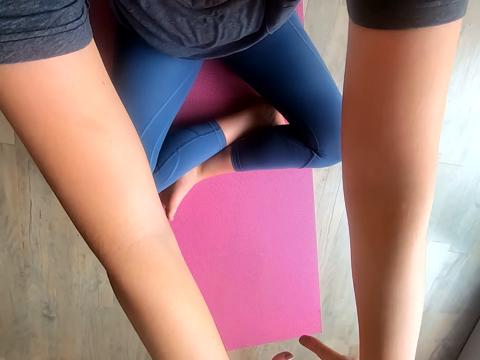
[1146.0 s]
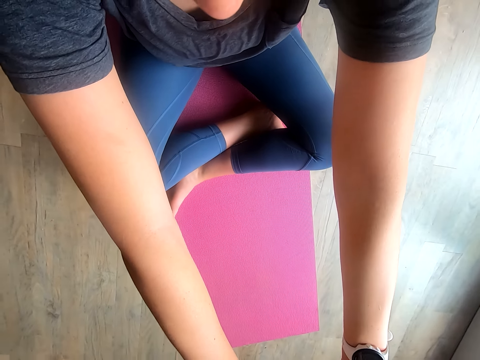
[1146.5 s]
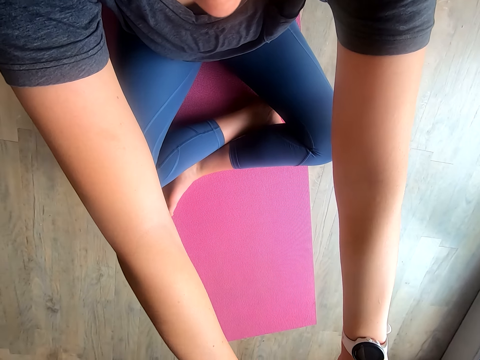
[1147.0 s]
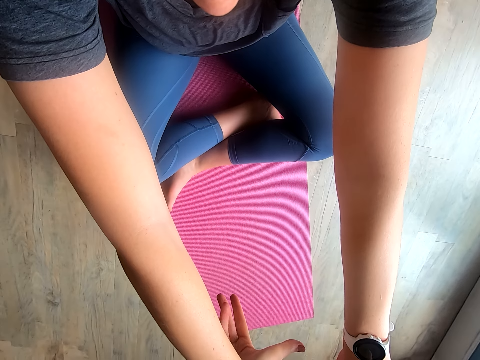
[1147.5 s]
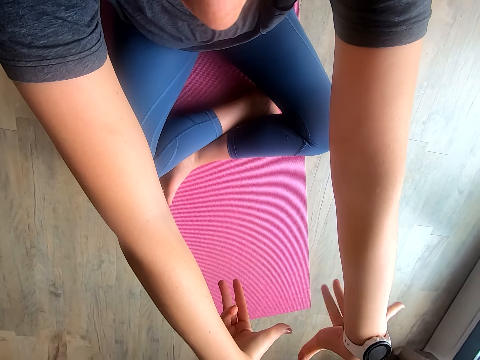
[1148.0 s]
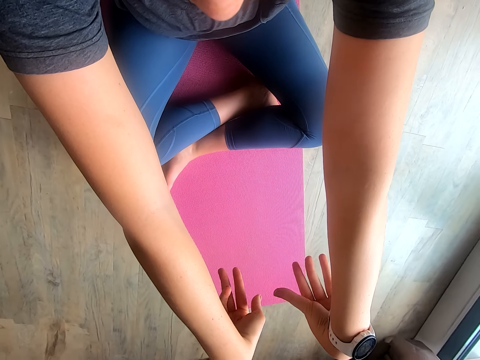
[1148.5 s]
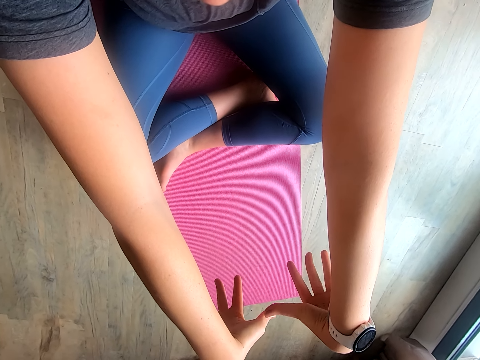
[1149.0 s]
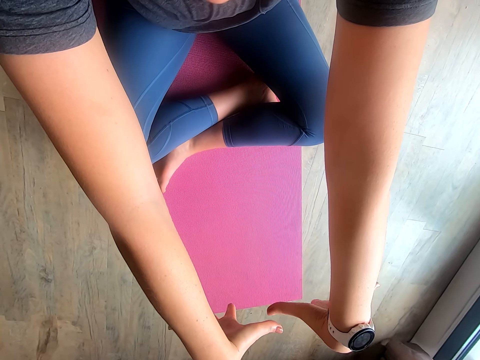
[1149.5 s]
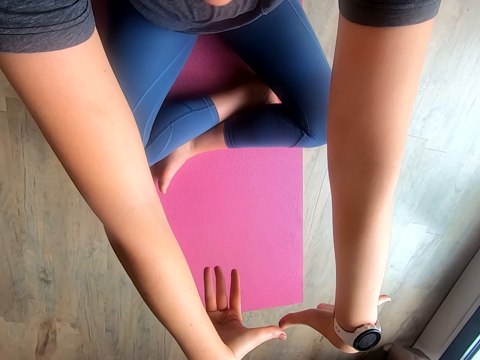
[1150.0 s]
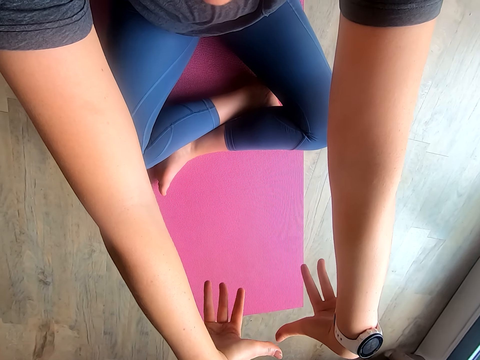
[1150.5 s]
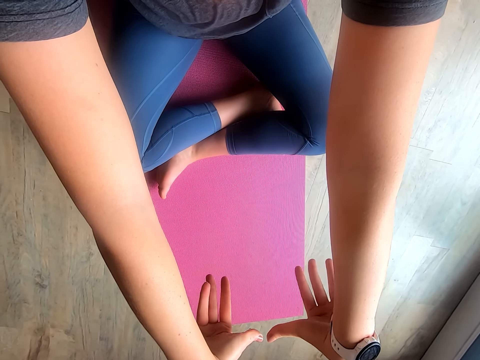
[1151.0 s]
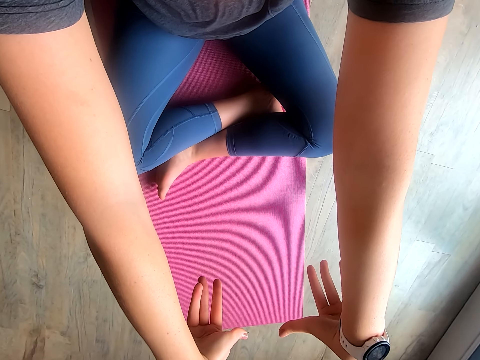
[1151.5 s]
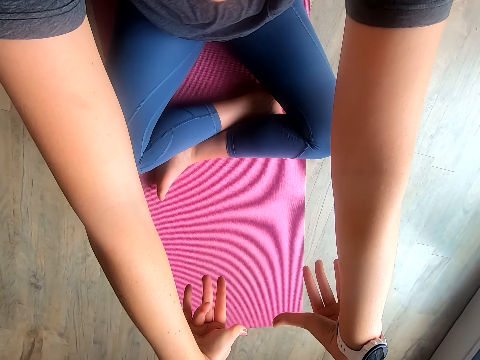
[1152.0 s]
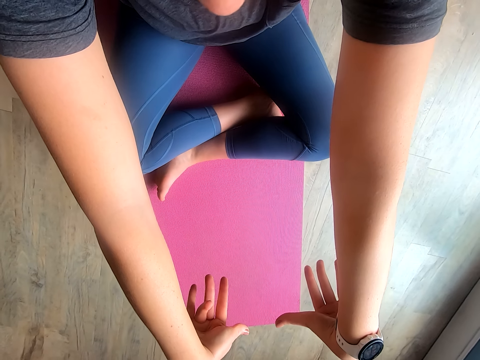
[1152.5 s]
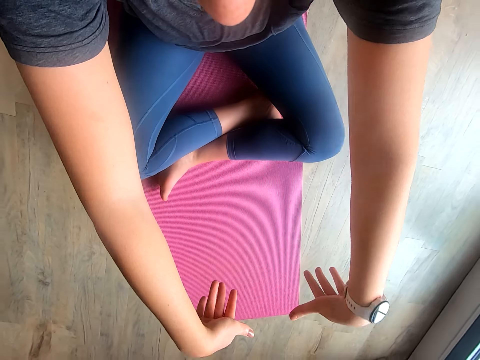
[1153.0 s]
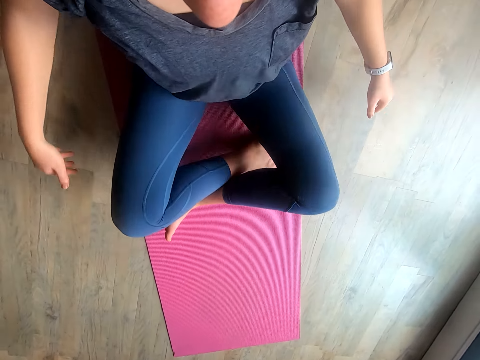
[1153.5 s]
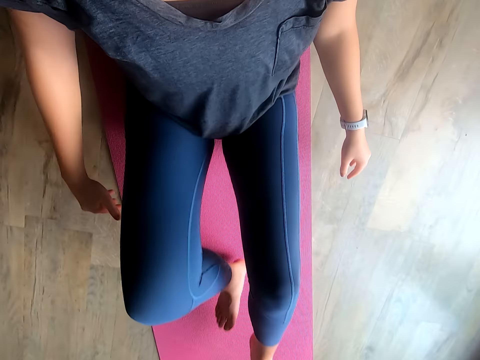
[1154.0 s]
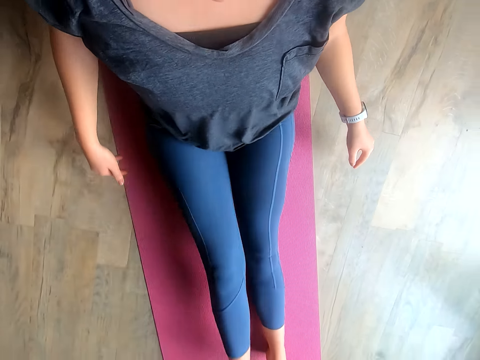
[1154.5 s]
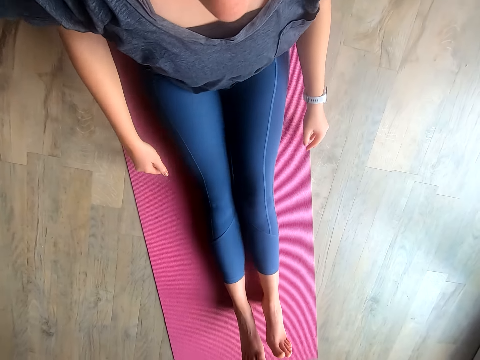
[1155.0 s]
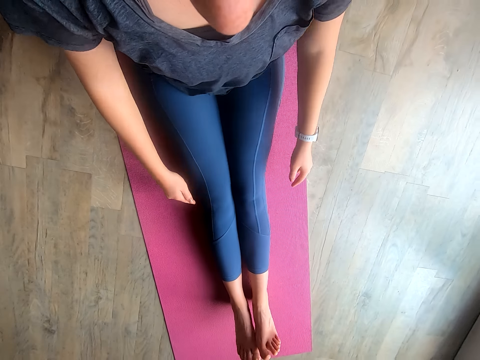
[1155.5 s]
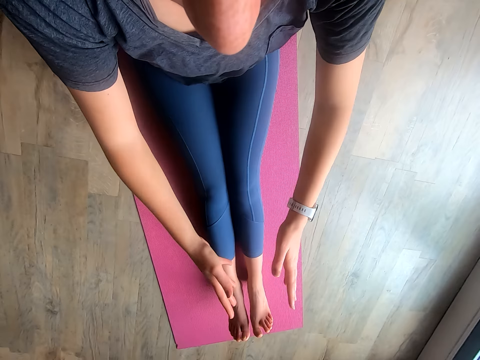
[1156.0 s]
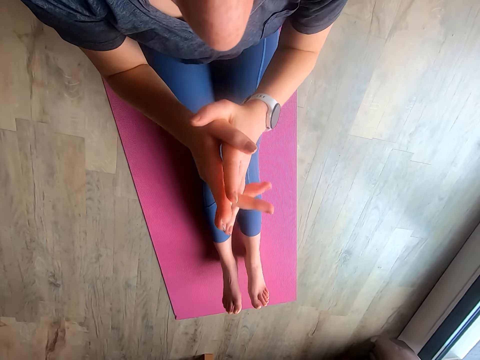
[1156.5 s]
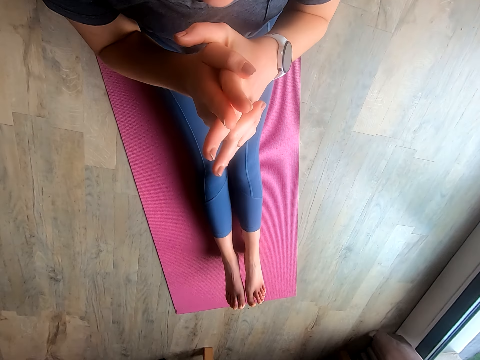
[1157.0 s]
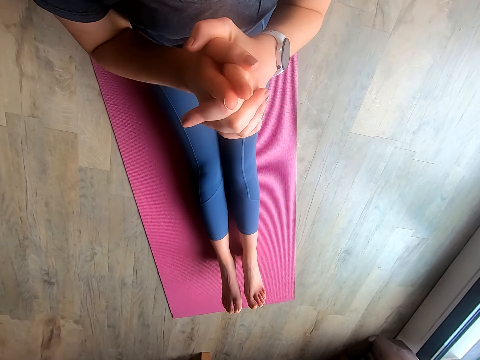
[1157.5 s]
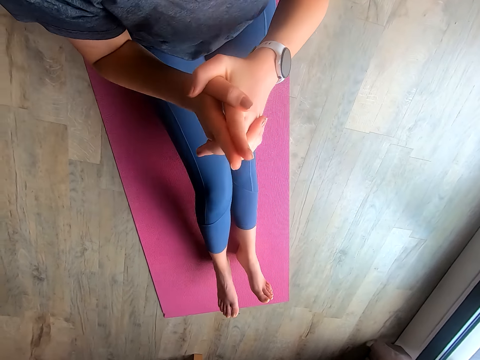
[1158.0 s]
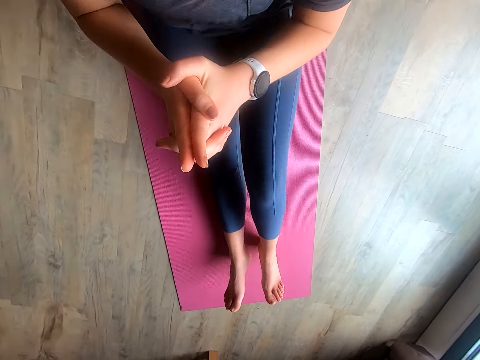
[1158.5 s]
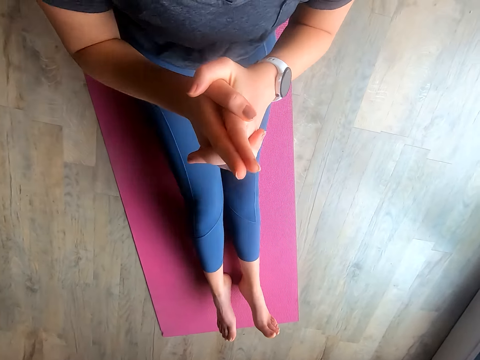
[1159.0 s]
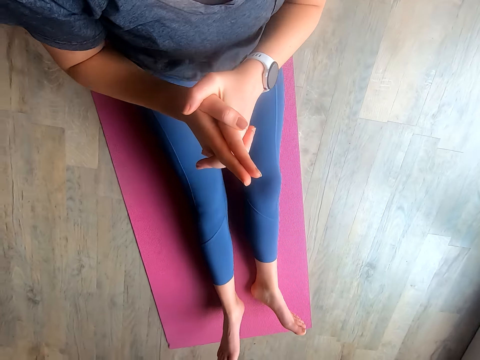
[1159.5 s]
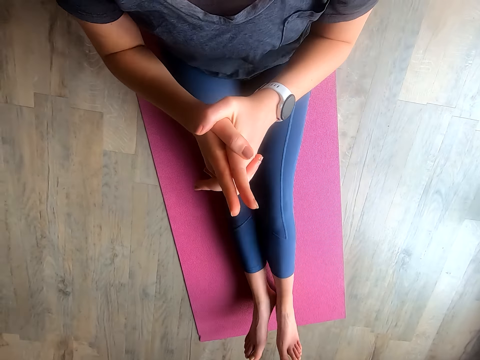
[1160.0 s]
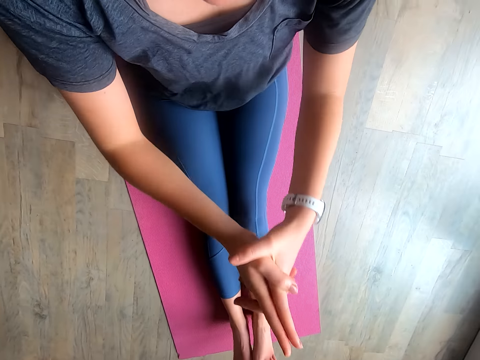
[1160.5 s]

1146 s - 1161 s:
The camera wearer straightens her legs.

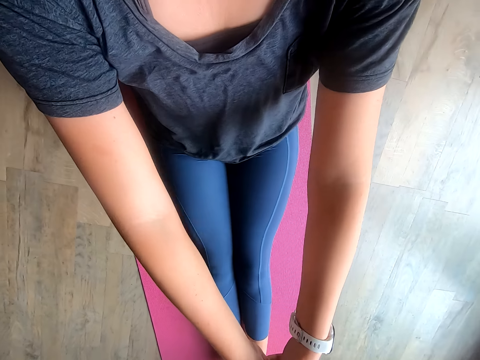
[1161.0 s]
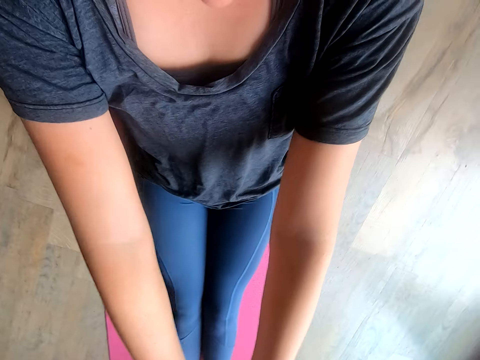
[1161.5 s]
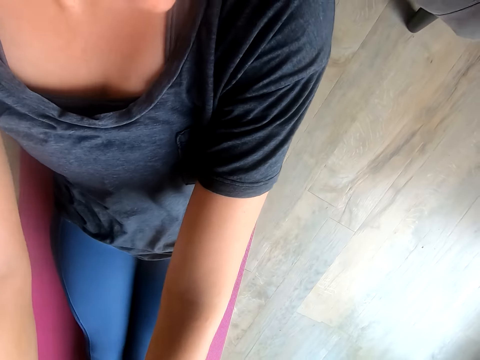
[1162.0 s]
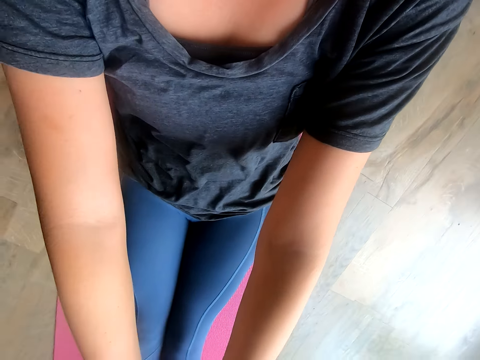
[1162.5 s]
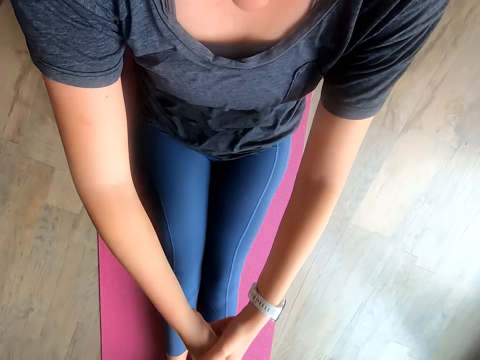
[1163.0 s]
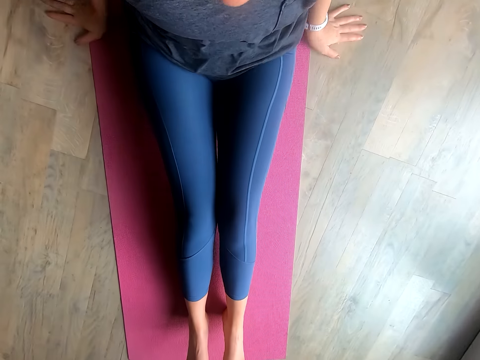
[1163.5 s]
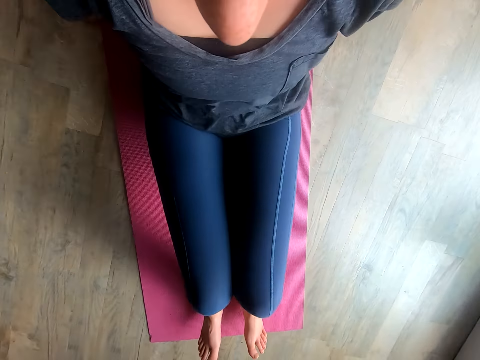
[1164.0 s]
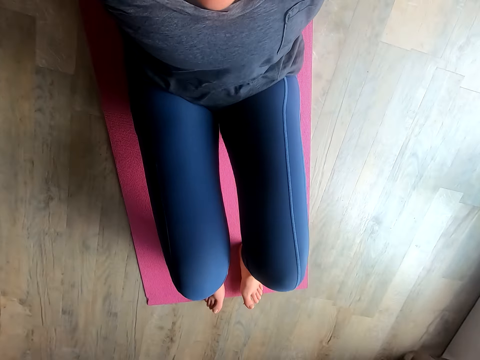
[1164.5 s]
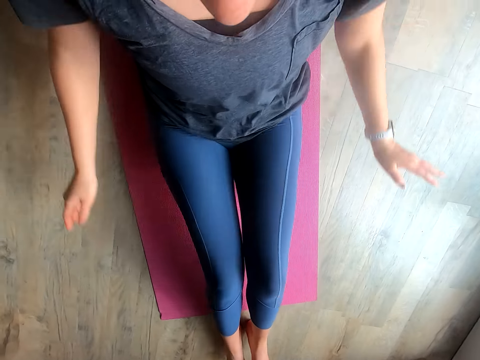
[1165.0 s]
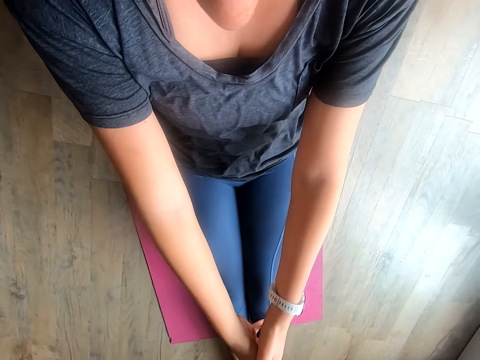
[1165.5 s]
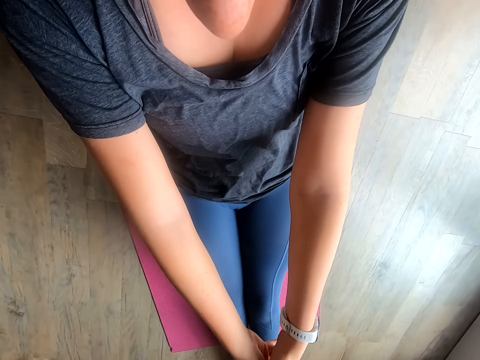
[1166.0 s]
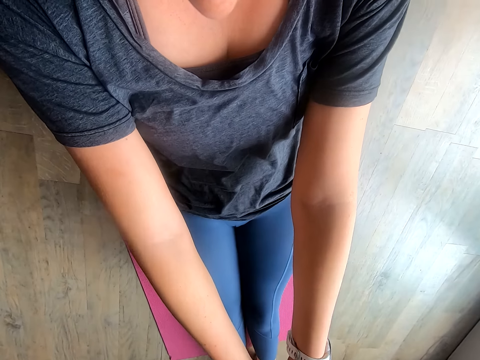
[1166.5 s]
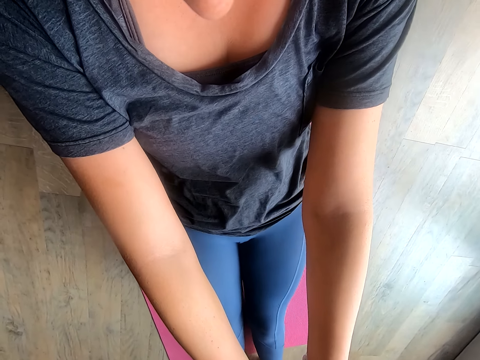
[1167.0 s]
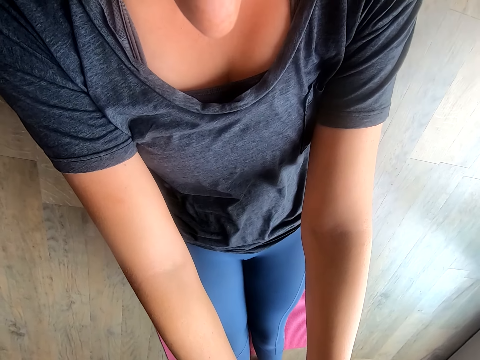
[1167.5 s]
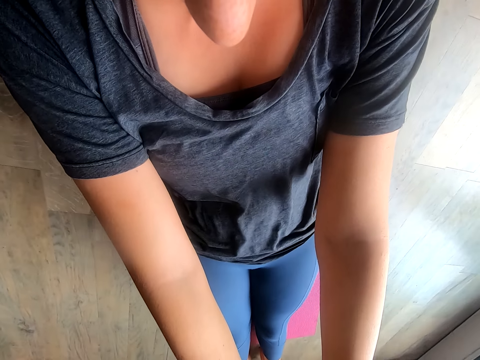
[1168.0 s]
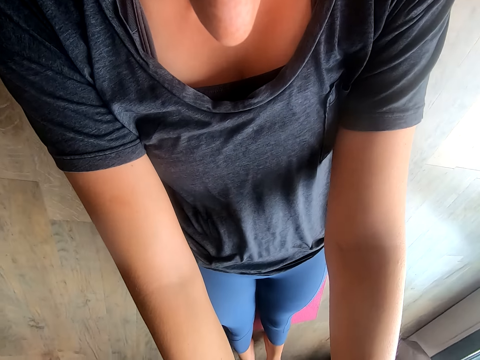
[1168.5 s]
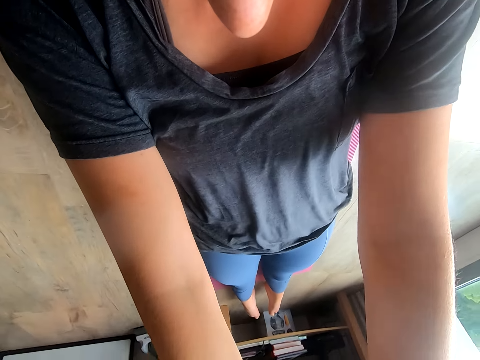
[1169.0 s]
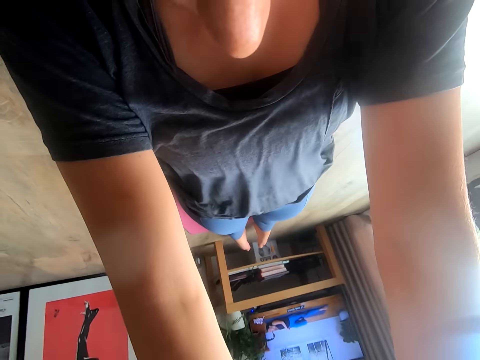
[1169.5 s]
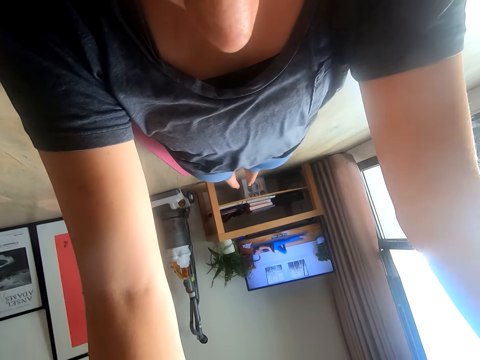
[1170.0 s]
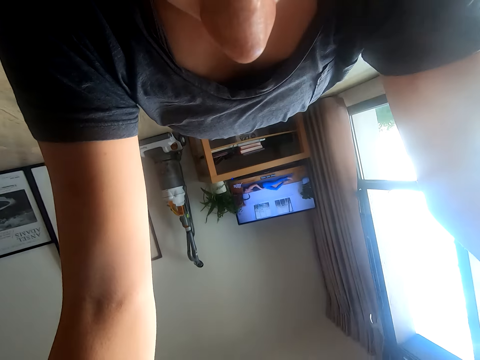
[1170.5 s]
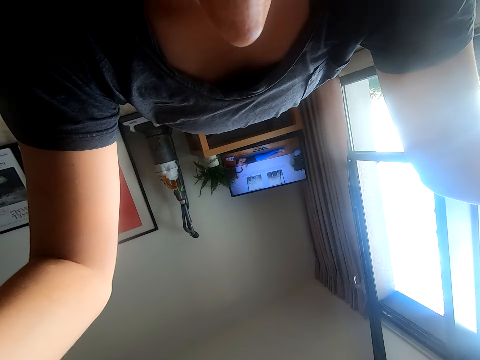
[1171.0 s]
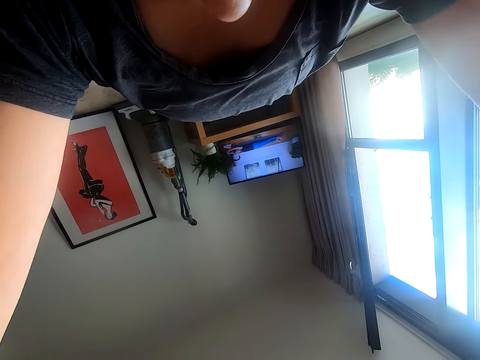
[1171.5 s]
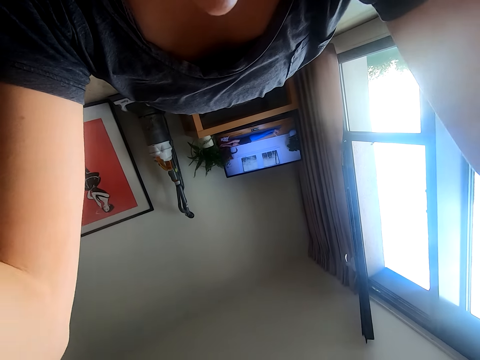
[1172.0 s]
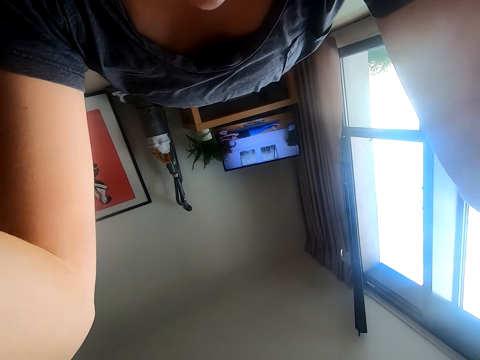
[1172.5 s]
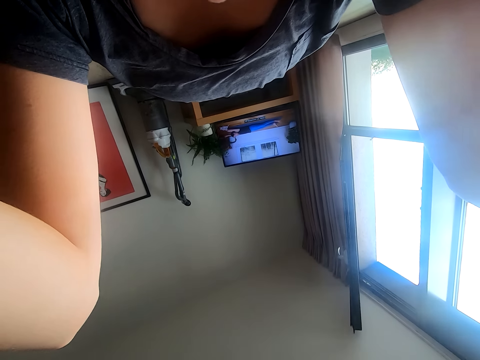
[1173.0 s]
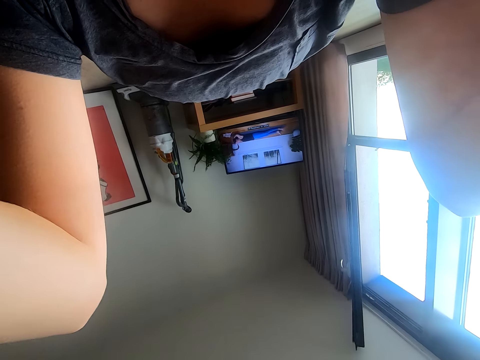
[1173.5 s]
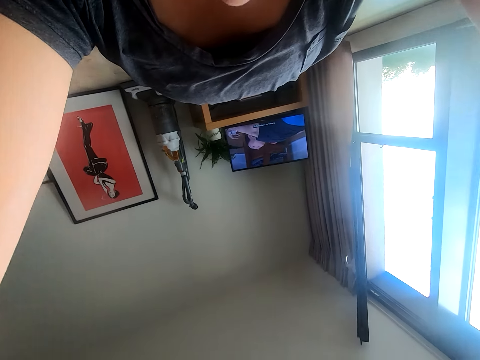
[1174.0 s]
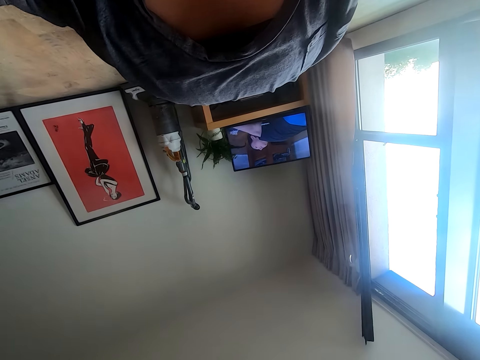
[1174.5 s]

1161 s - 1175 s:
The camera wearer raises her hands. She lies down.
